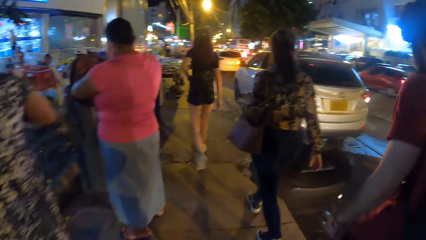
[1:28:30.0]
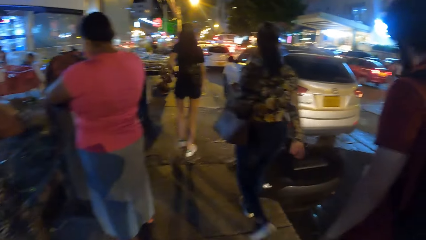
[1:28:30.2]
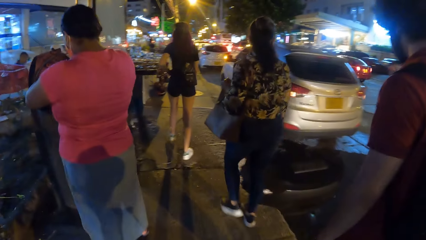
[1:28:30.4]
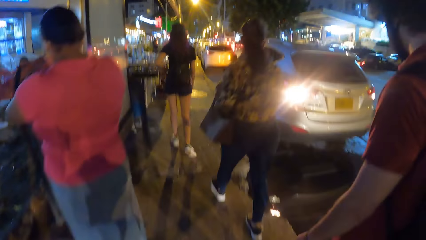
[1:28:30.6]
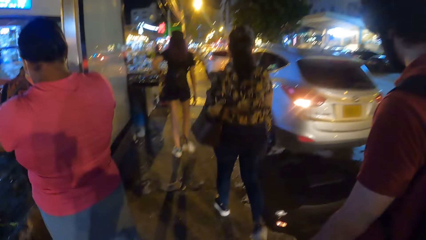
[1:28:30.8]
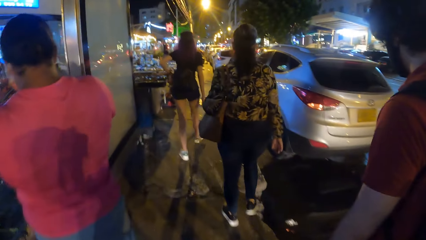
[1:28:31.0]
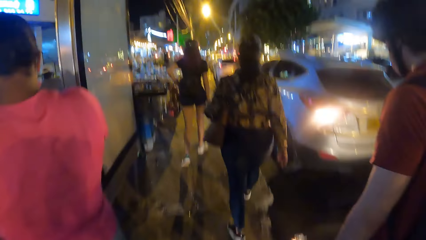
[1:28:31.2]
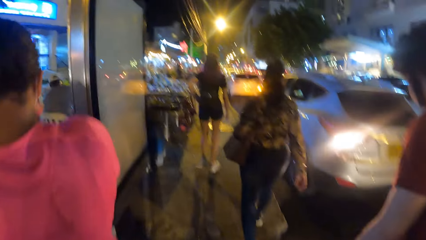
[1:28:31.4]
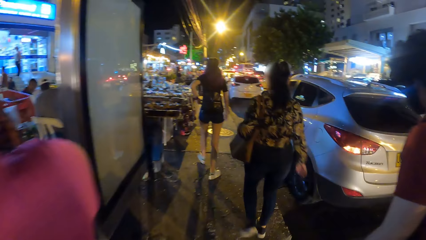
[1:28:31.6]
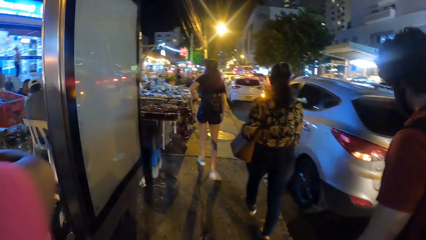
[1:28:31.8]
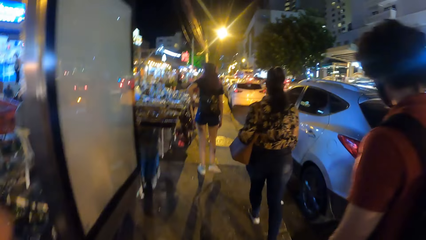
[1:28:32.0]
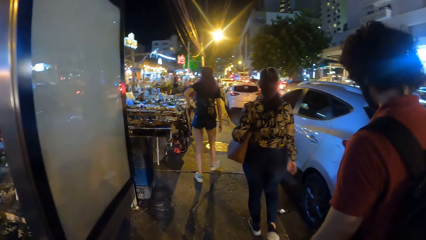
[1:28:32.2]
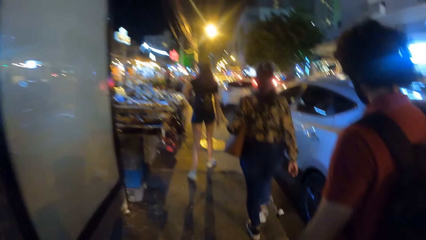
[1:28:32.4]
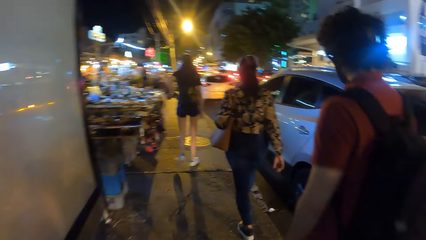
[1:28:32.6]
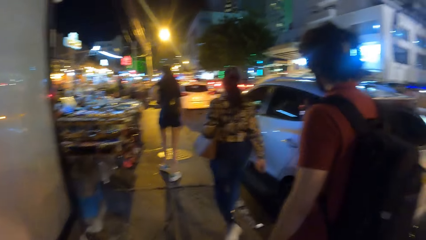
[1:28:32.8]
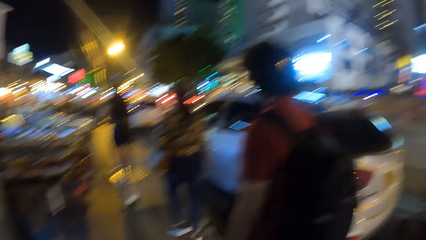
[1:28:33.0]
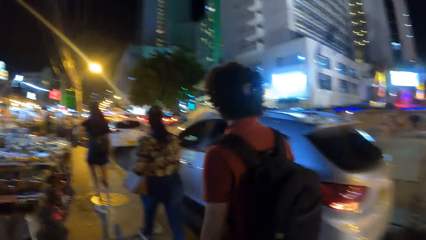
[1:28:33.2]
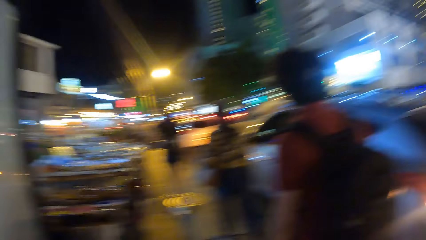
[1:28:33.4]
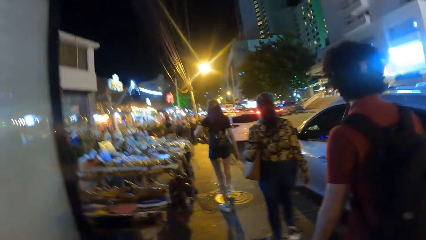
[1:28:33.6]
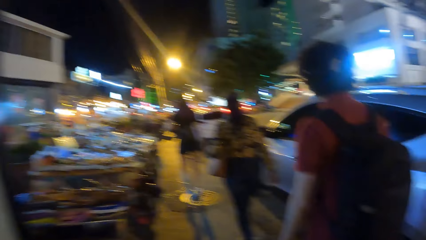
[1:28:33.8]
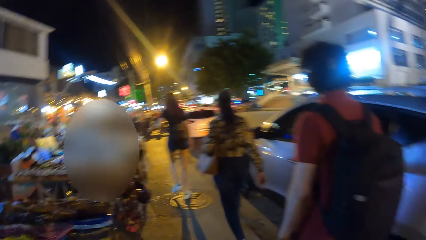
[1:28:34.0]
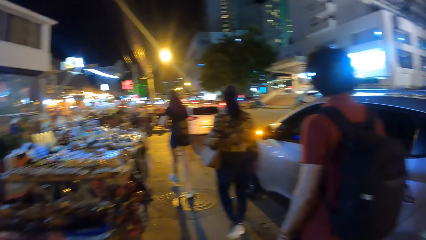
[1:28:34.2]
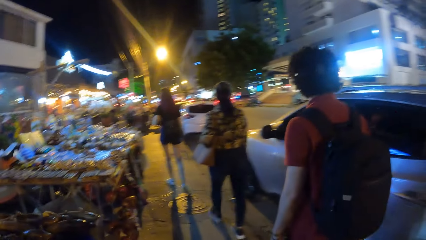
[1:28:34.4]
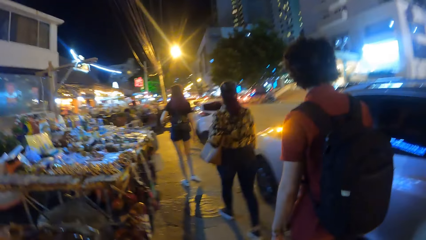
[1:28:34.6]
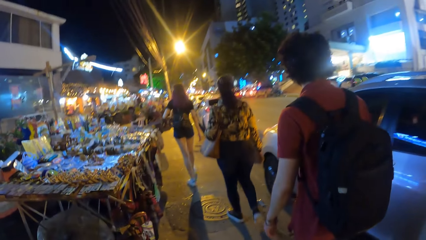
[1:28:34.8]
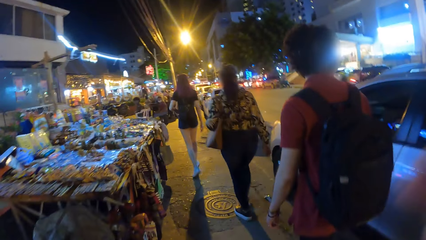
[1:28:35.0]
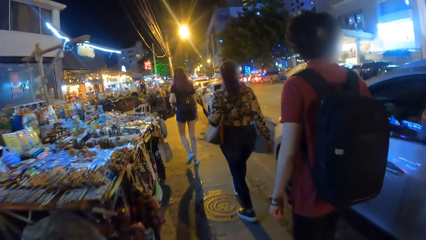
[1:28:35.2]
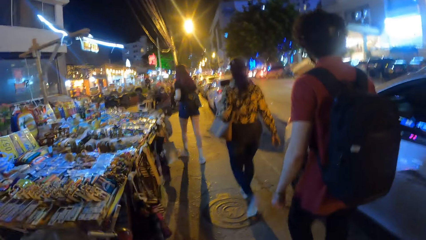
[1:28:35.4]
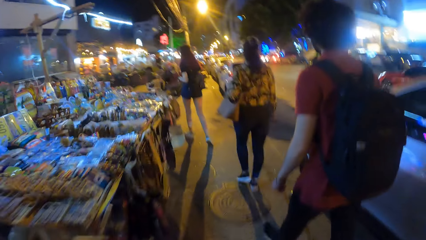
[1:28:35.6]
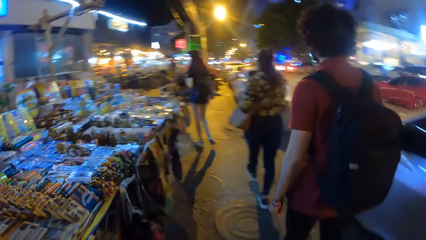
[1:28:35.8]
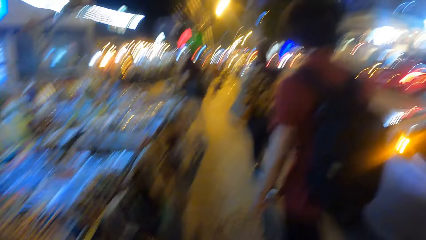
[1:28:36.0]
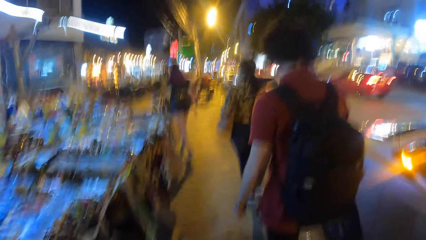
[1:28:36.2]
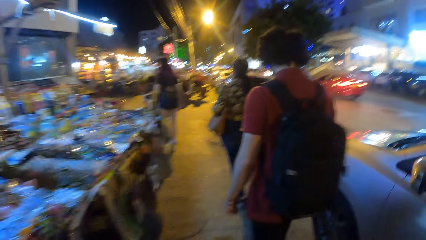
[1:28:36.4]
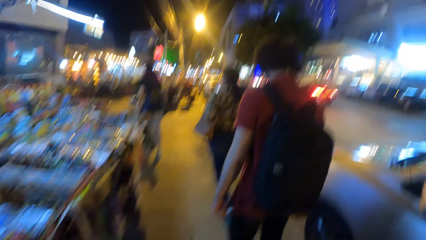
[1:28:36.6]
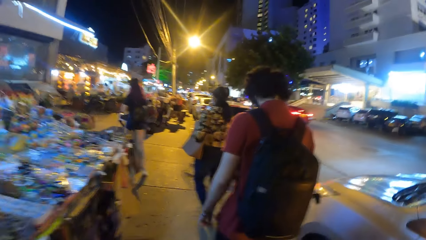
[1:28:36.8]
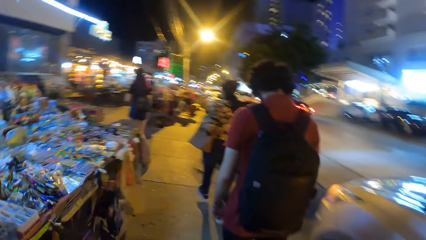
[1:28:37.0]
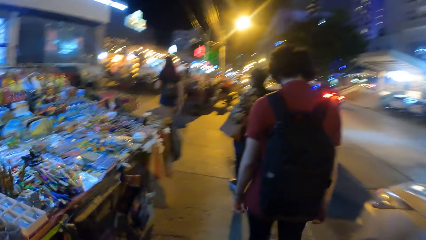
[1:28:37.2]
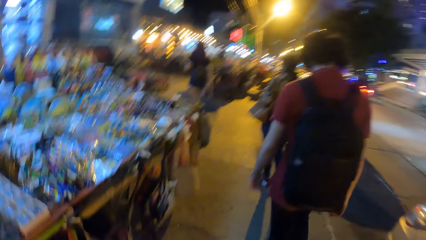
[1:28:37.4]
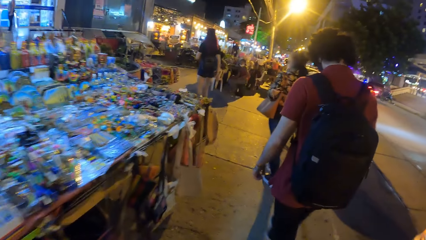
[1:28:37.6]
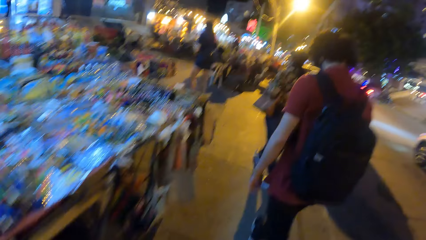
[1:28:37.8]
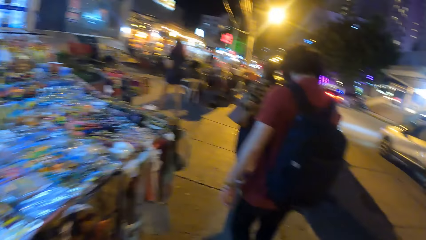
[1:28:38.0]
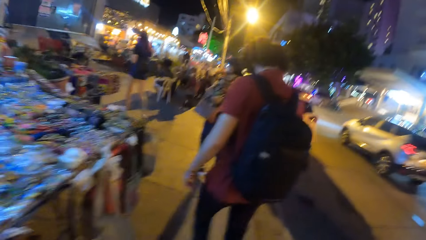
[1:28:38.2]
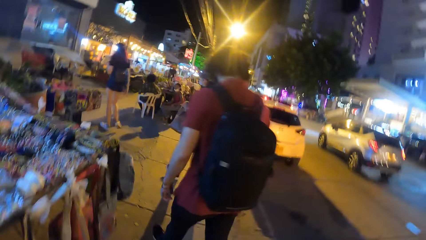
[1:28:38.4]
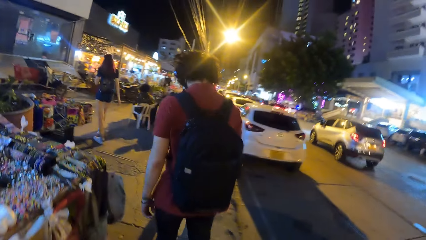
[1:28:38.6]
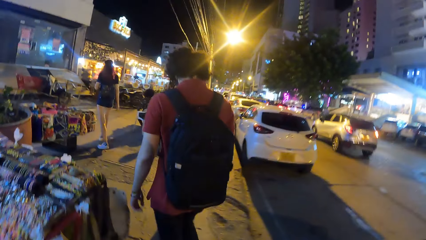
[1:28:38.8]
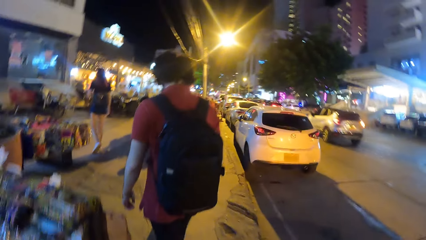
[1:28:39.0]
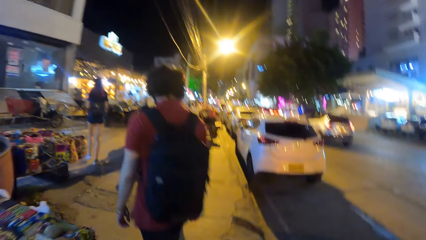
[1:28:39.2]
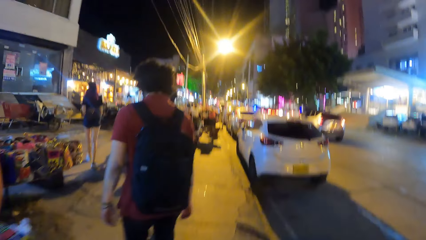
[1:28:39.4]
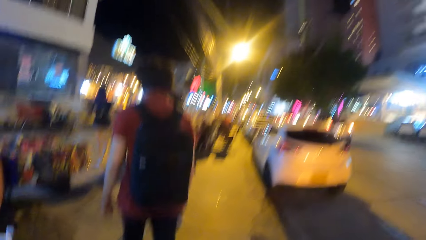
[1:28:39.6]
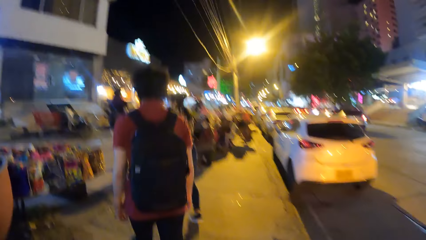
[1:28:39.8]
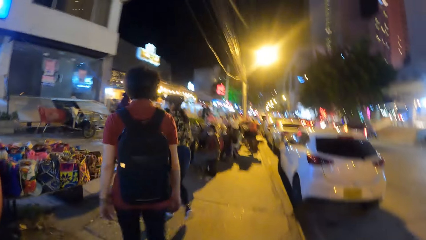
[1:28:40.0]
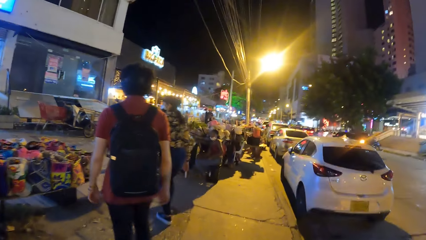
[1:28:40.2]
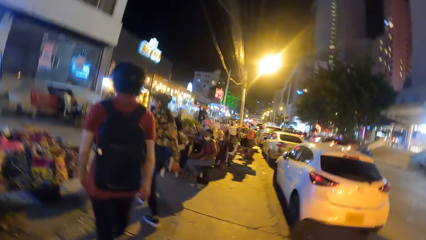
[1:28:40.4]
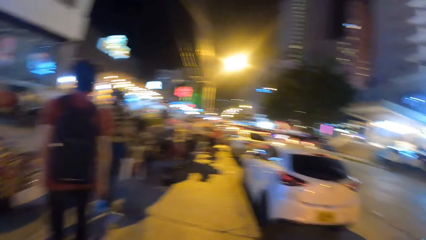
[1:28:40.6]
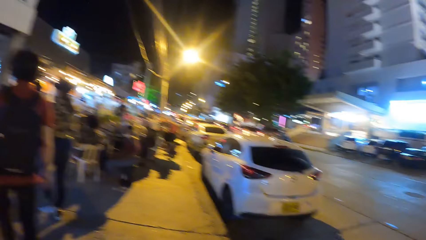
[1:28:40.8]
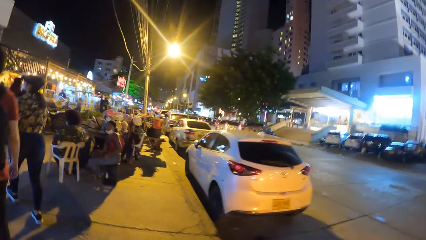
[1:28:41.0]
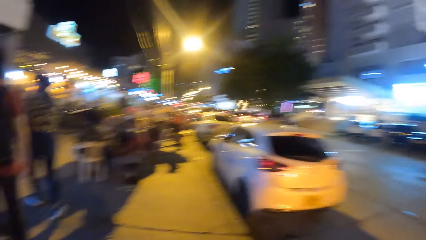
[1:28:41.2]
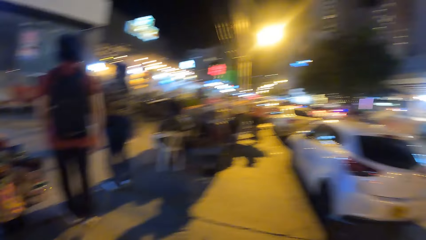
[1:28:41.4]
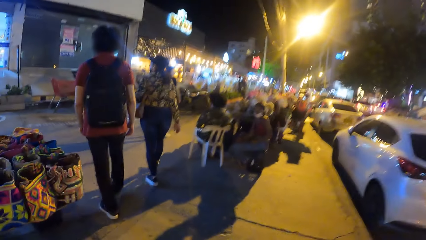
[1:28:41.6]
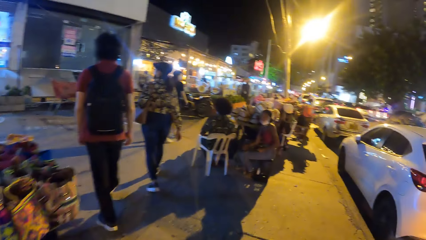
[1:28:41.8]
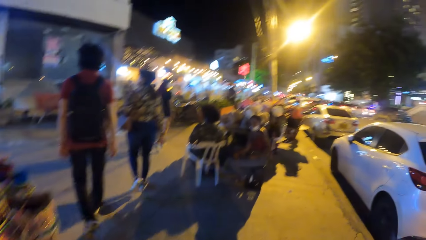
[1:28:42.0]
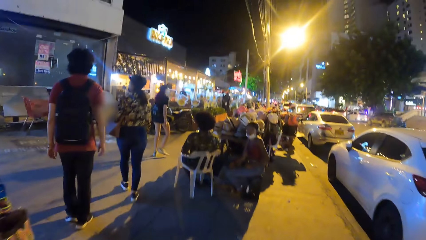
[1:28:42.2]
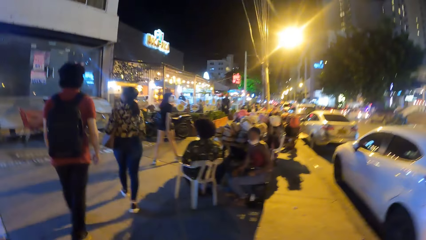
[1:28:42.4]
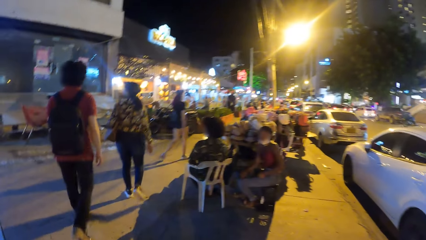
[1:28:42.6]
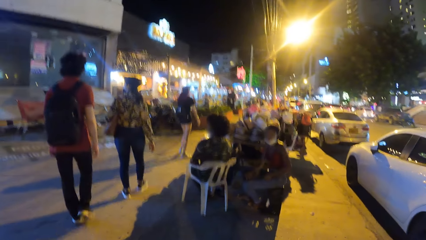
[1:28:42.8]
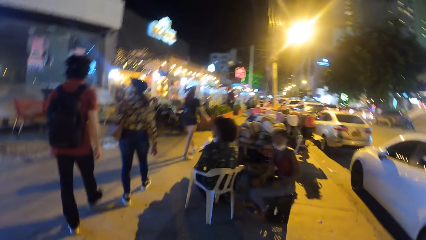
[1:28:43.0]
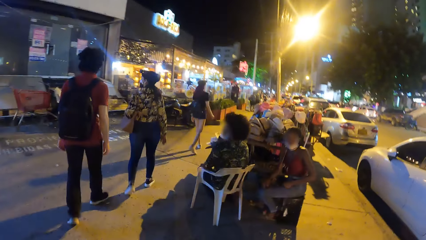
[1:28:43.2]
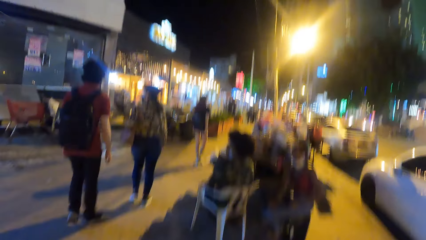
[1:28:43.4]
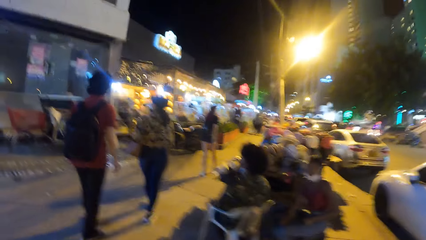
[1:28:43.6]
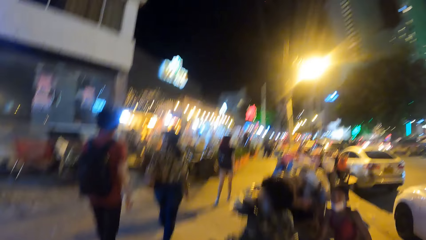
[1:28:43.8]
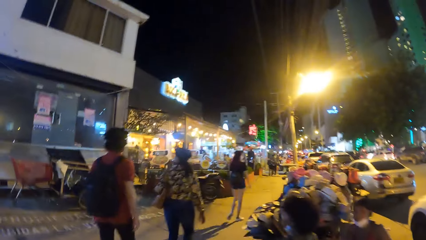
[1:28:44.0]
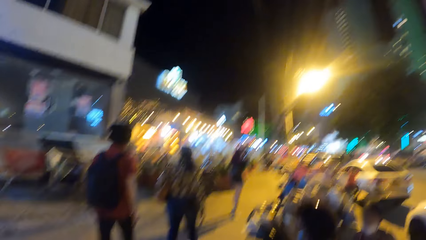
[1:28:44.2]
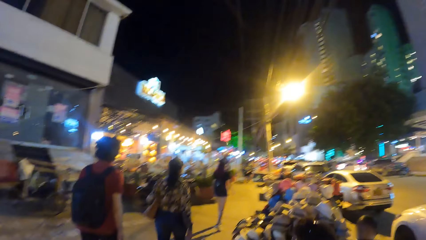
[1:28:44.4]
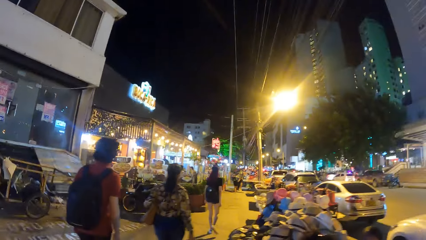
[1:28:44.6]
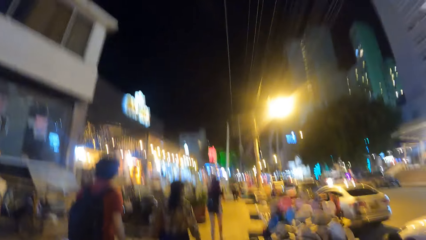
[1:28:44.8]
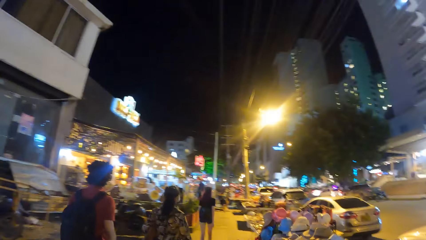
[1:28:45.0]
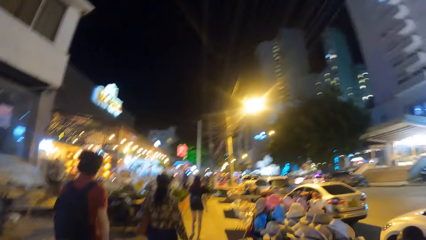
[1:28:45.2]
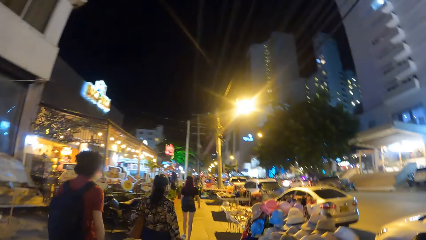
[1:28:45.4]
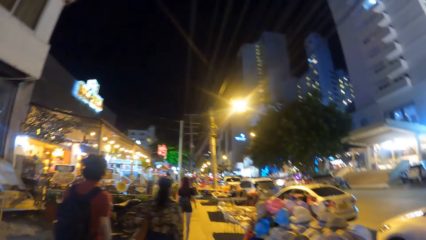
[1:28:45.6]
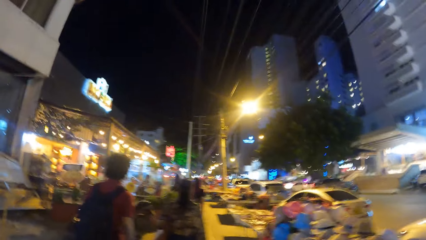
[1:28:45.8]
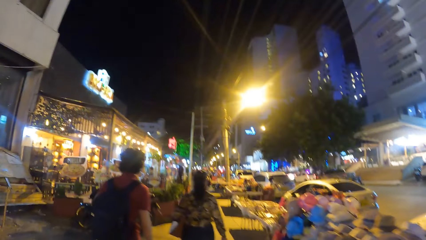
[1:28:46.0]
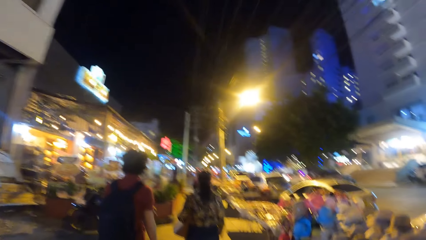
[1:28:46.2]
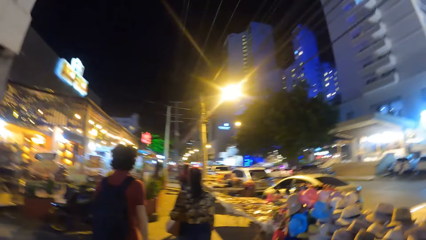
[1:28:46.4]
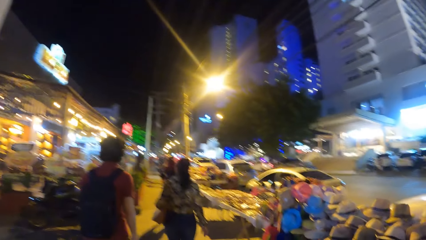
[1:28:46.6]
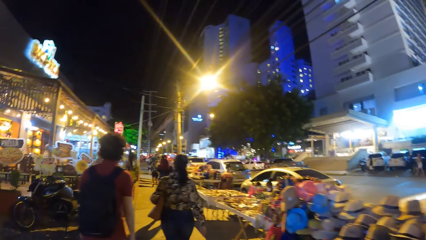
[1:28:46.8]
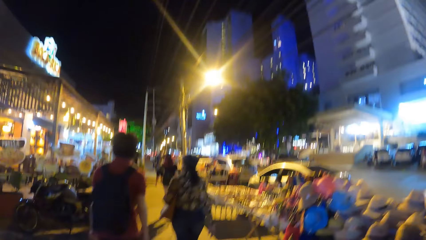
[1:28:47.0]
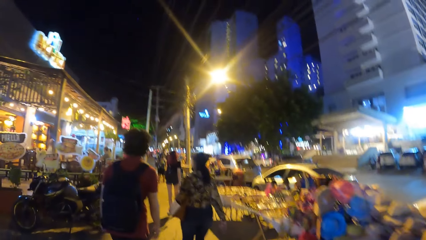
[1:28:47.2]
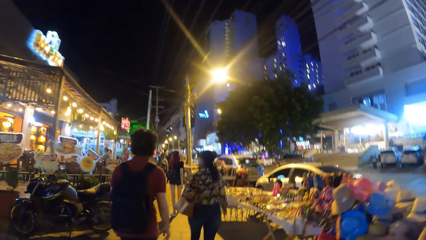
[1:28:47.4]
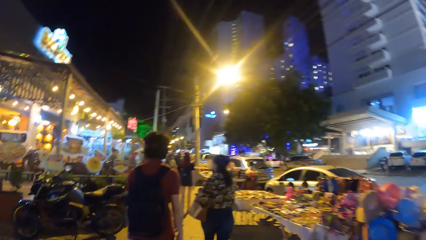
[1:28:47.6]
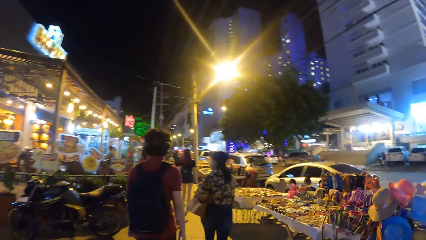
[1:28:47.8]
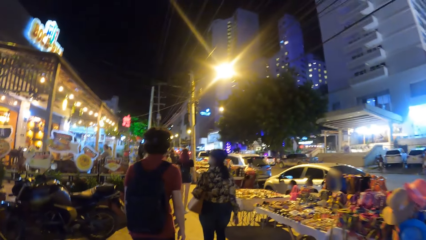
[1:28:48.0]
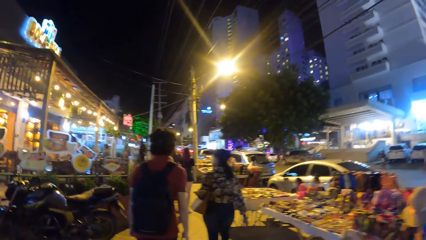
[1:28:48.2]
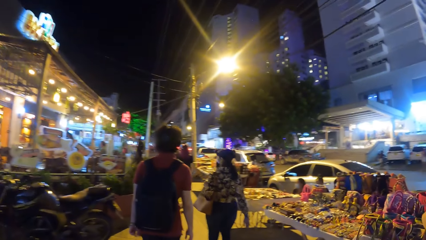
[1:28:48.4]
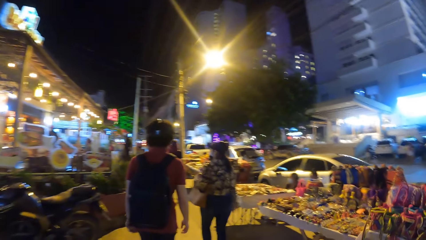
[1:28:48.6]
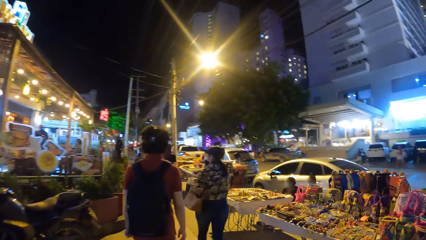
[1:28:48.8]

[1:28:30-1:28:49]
The camera wearer looks around. They walk around. They look around. They look around again. They walk around.
